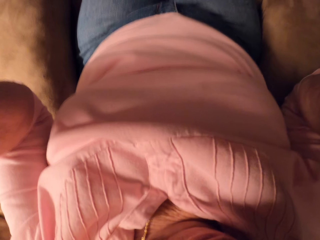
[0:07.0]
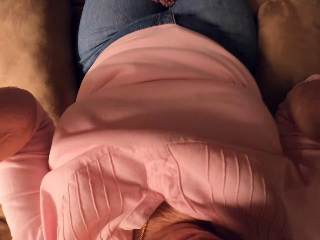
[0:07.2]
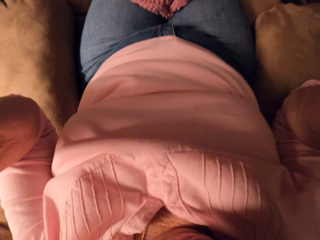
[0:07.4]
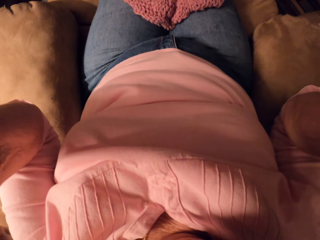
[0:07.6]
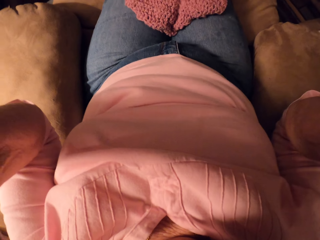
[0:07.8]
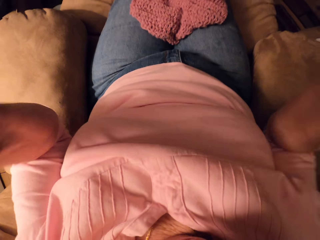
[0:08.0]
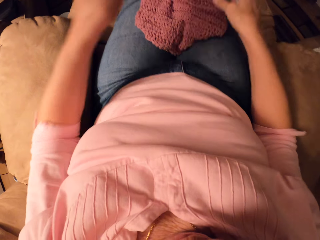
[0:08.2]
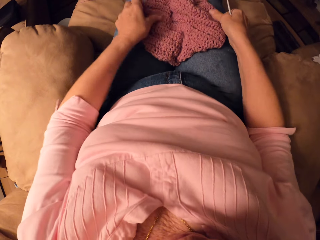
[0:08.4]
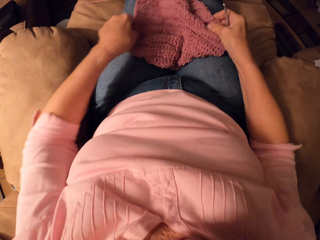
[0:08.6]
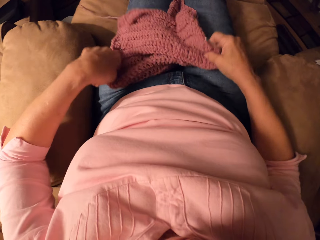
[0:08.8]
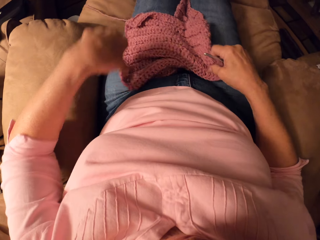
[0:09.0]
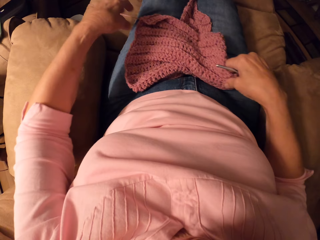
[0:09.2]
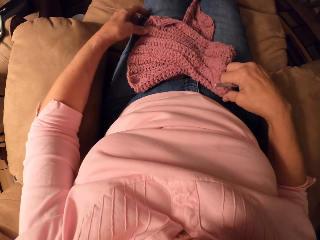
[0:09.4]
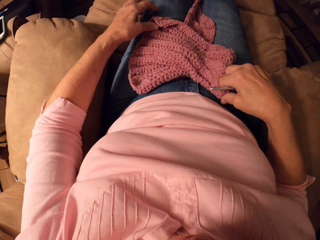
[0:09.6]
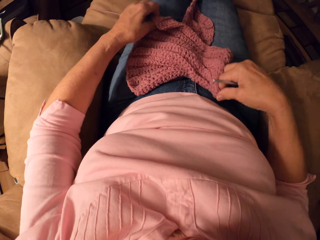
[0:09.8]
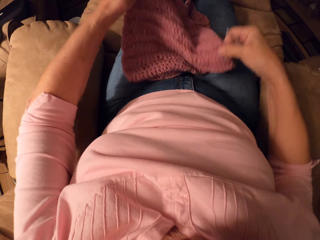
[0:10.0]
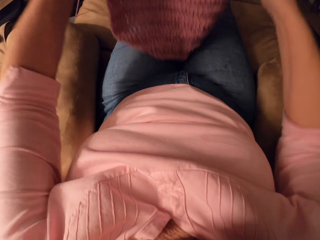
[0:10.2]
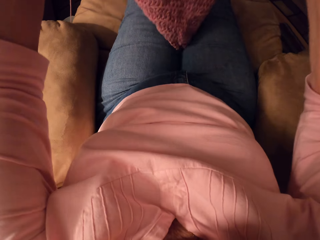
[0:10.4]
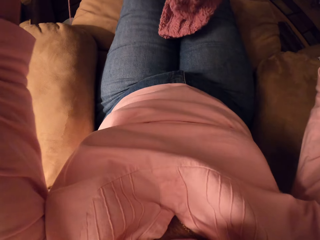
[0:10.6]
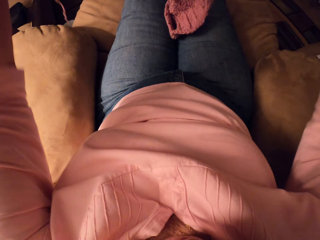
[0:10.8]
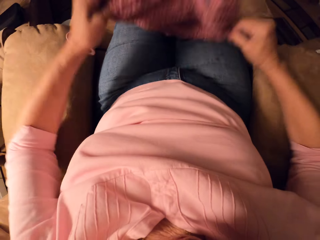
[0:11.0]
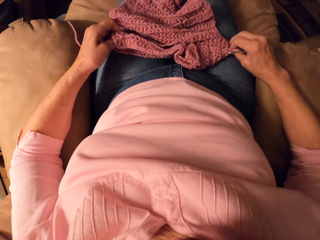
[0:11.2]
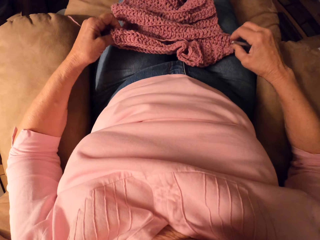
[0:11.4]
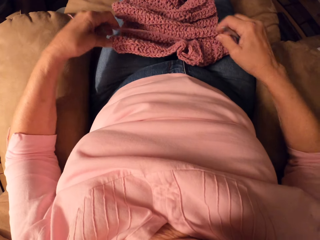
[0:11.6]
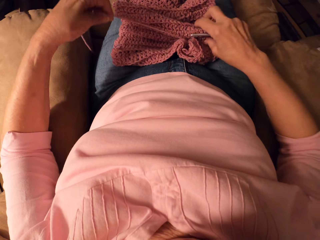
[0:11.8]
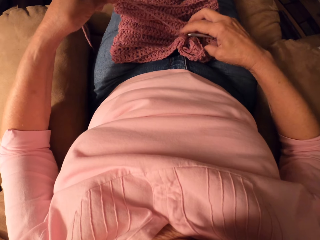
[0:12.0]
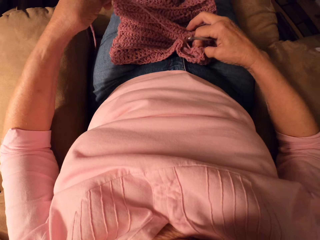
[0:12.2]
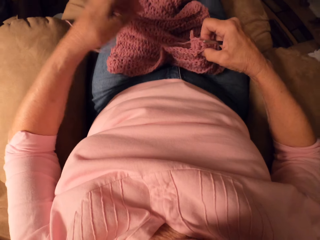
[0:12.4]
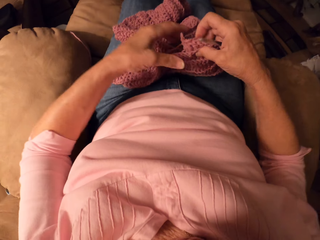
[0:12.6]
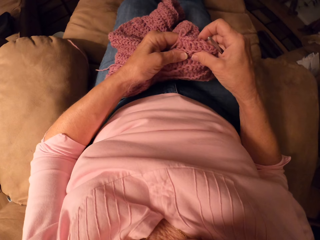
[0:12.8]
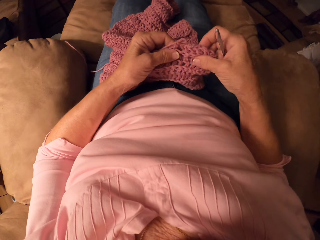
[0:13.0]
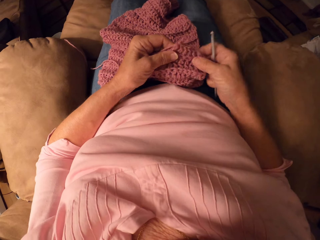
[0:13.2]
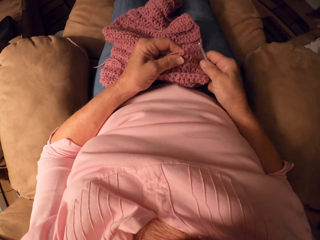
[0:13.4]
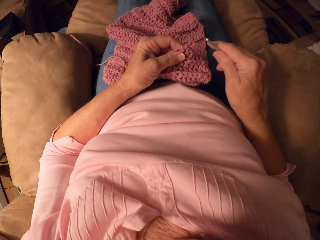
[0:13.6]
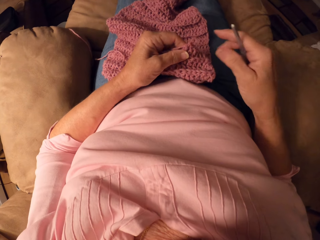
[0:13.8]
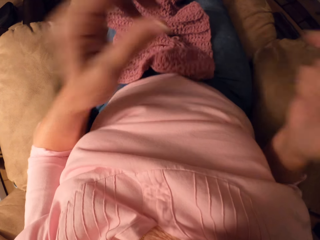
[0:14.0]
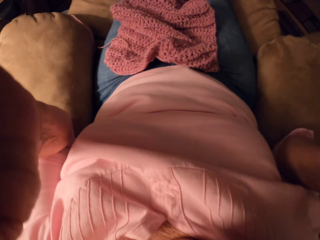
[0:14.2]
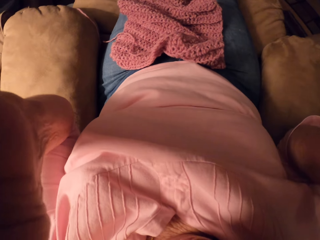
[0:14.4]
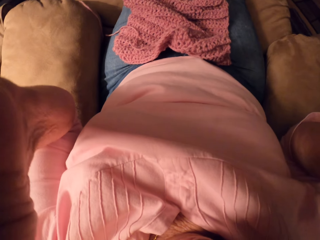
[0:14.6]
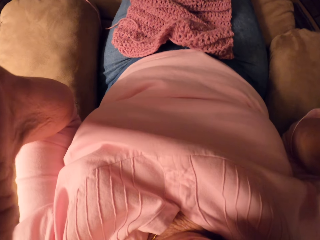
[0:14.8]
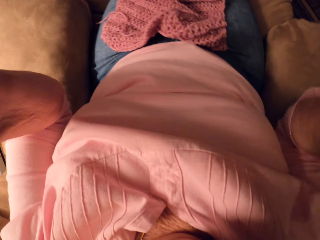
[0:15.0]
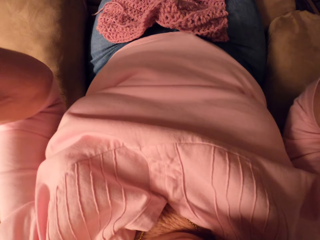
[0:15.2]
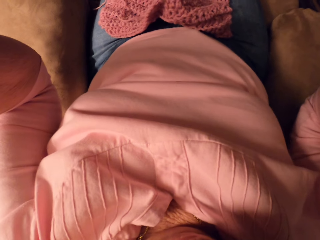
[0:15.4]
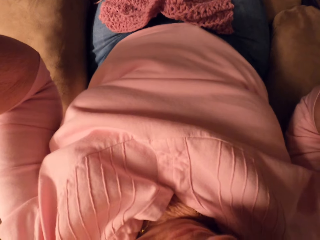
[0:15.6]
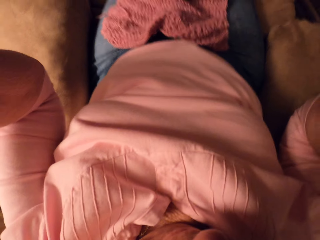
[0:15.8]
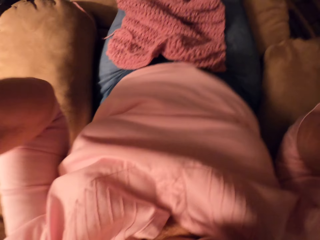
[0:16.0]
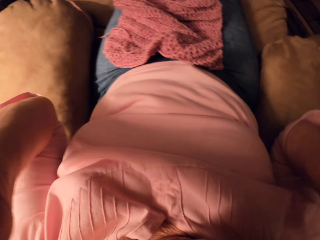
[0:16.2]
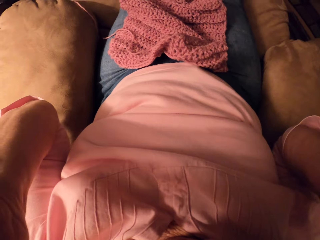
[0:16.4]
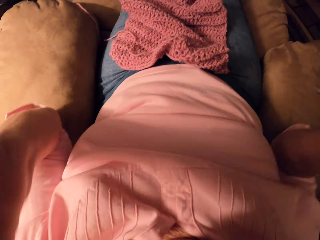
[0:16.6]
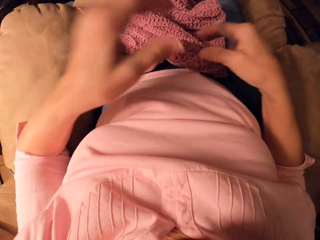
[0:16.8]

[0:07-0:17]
The camera wearer picks the garment. She adjusts the fabric on her lap. She adjusts her camera.

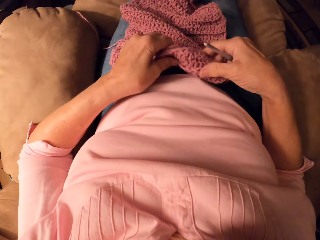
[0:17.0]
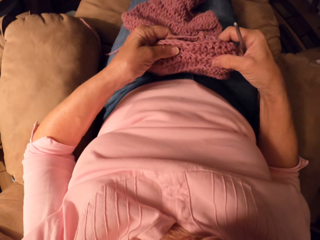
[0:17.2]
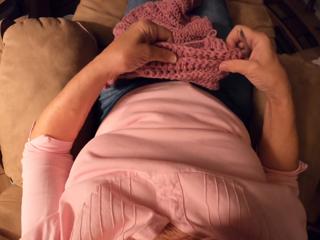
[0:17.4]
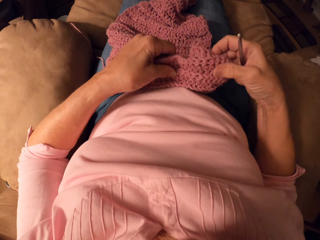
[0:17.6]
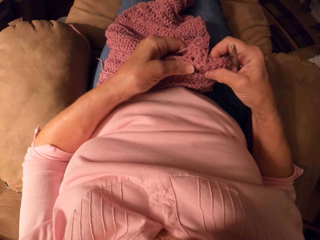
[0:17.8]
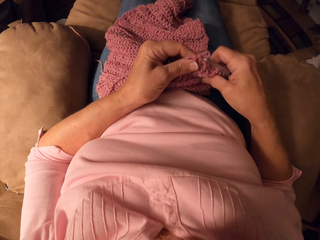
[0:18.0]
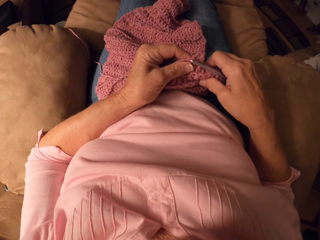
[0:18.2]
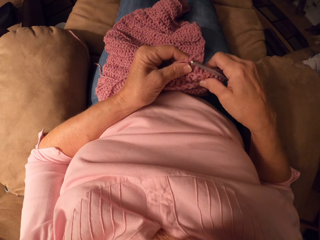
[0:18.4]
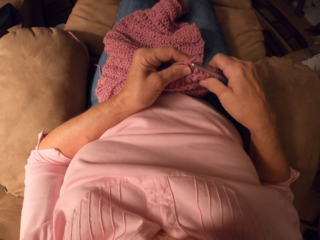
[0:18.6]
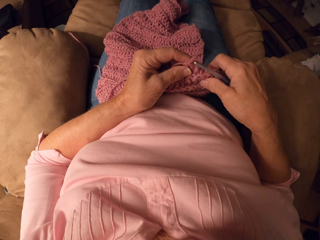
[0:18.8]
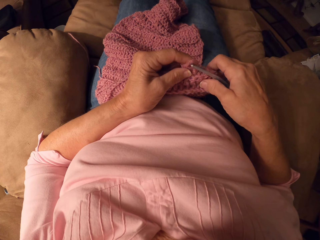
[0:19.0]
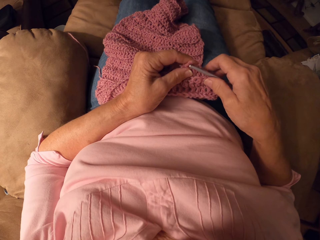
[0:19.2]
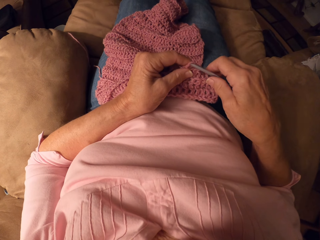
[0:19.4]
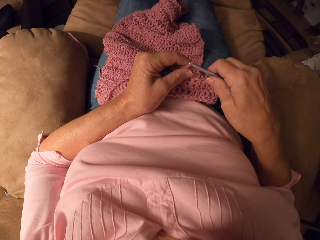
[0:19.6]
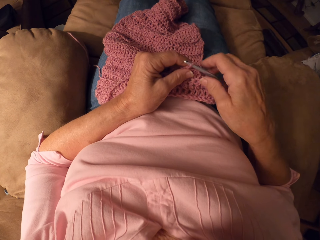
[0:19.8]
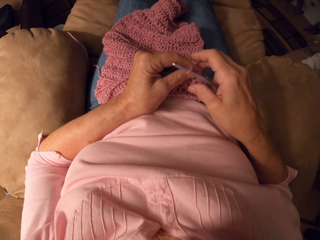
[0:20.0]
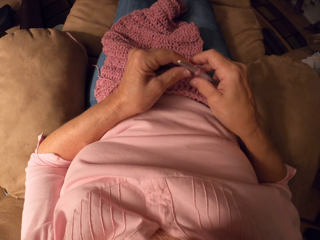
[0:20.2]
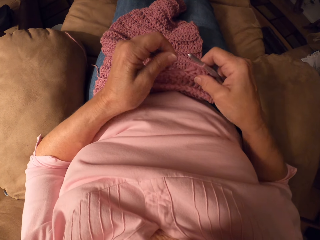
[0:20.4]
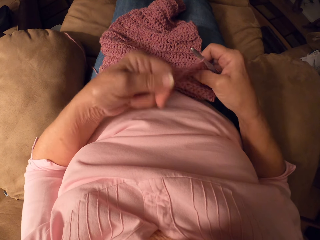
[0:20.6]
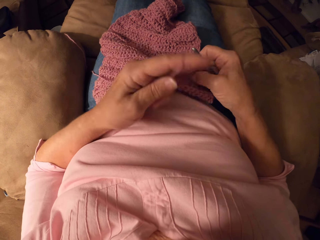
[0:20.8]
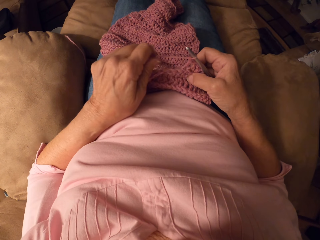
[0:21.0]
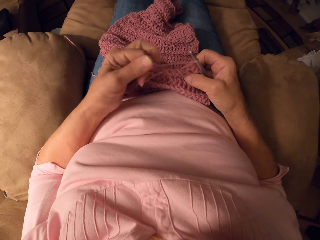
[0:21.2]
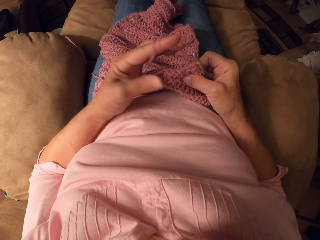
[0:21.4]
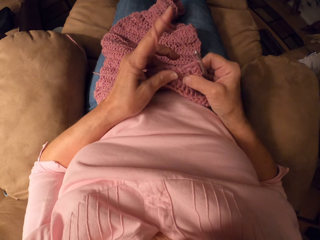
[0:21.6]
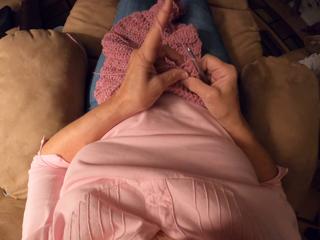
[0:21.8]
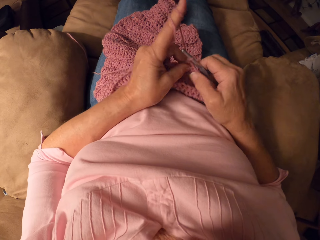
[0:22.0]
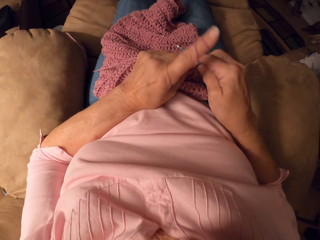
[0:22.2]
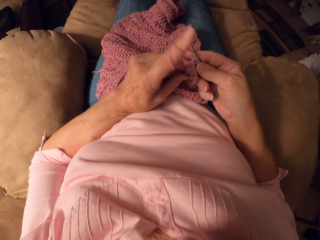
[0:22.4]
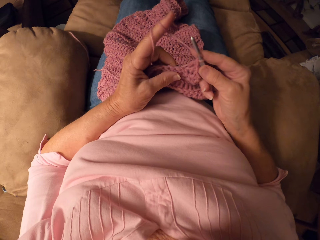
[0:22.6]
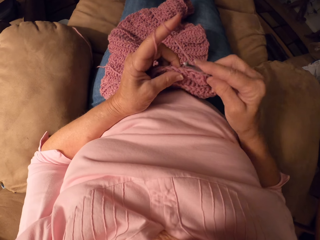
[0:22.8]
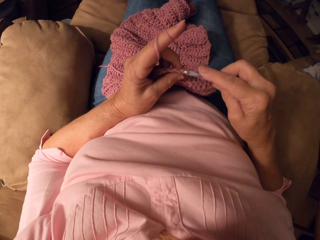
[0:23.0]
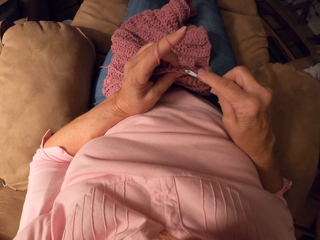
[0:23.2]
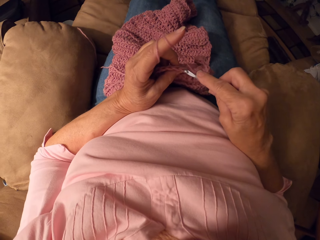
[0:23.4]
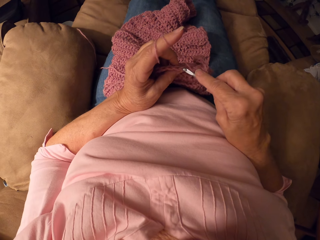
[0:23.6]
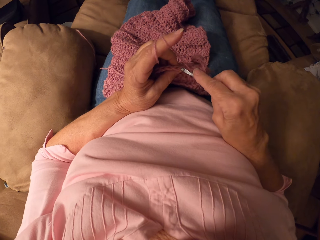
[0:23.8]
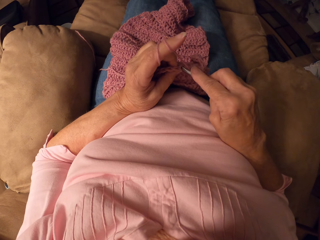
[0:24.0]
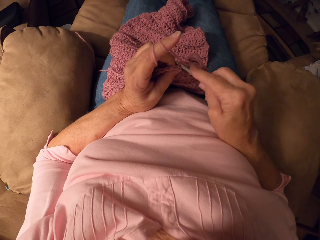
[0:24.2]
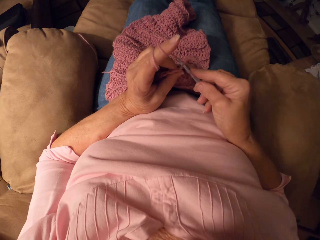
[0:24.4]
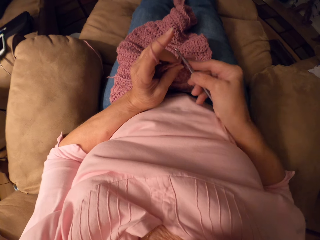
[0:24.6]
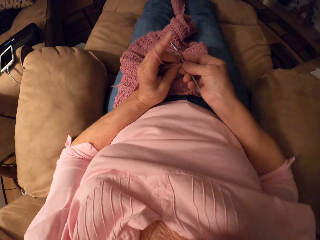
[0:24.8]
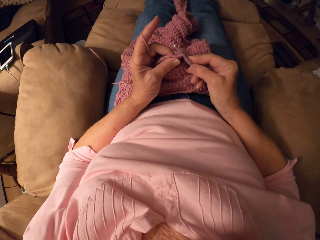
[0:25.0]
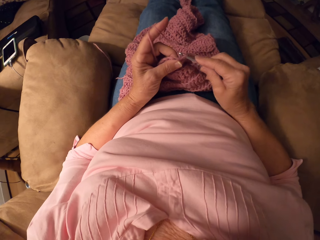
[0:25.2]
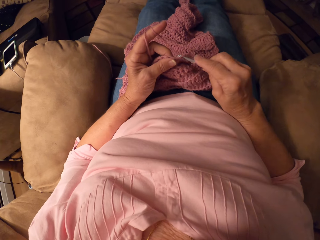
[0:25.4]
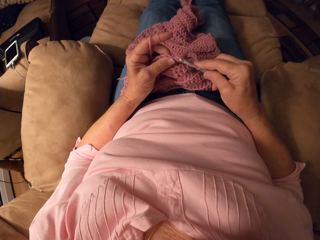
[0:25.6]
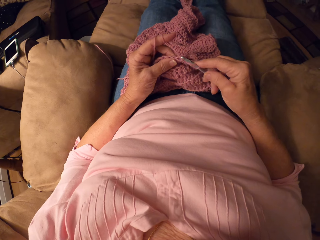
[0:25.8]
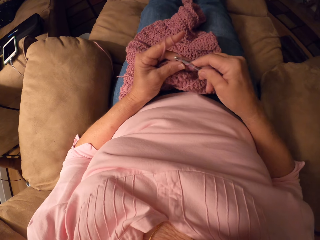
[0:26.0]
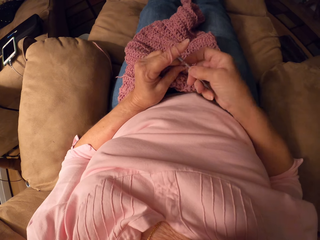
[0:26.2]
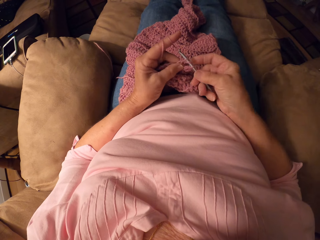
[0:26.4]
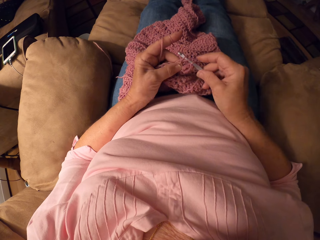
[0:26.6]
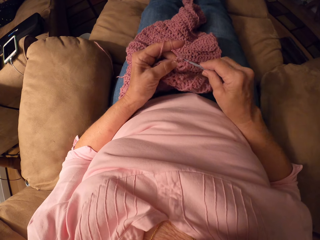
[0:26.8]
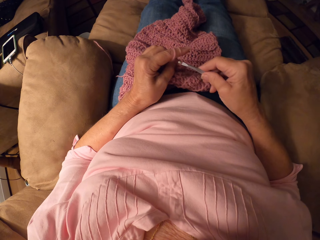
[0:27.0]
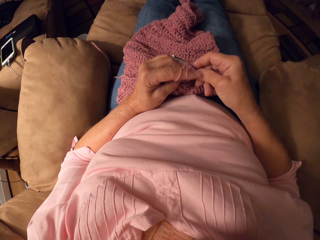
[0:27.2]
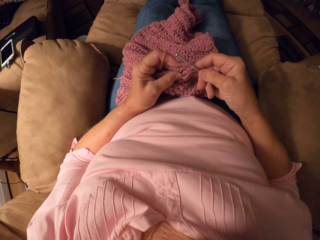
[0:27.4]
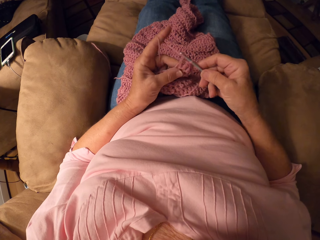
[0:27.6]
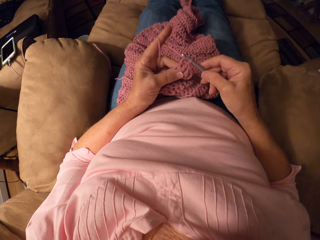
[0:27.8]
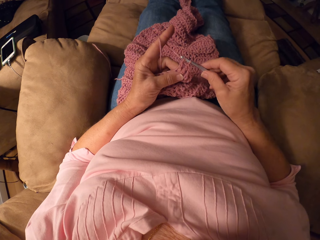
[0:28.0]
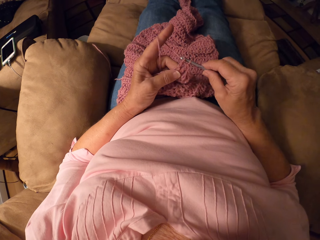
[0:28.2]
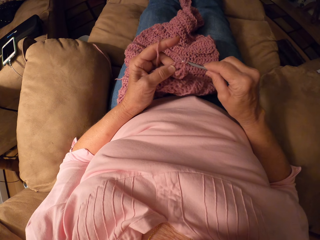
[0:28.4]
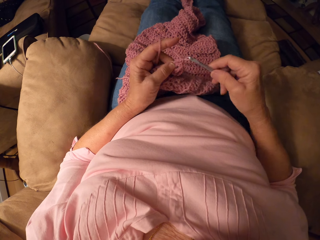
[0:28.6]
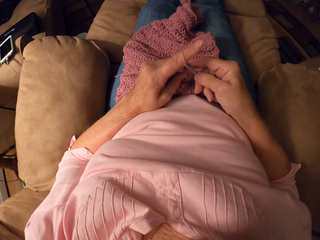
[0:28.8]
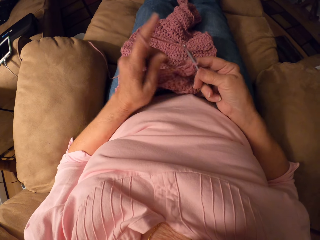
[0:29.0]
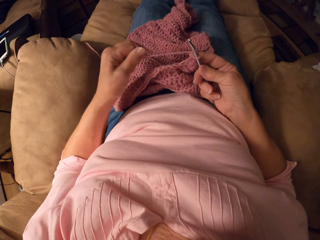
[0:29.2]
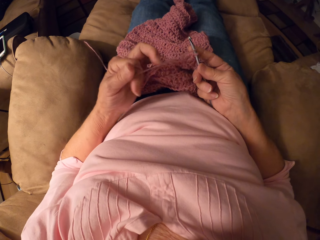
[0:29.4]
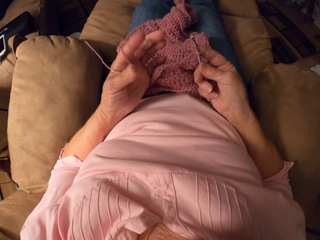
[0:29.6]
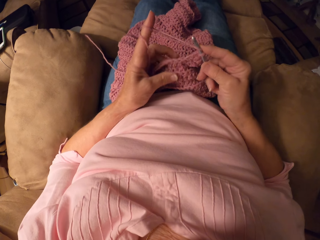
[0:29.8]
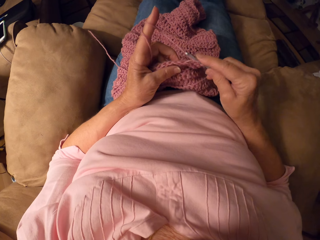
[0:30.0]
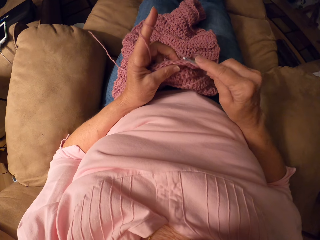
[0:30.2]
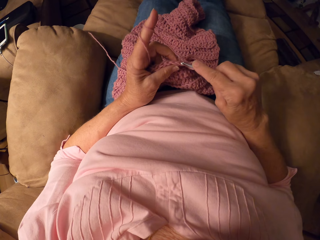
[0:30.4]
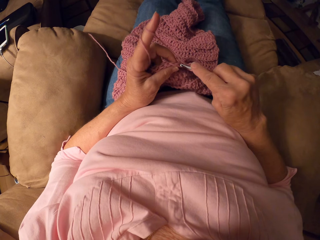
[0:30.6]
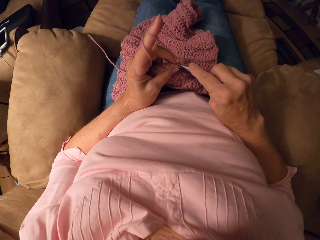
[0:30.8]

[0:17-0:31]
The camera wearer picks up the fabric or garment on her lap with both hands. She starts to knit the fabric. She adjusts the thread. She knits the garment. She adjusts the thread.
